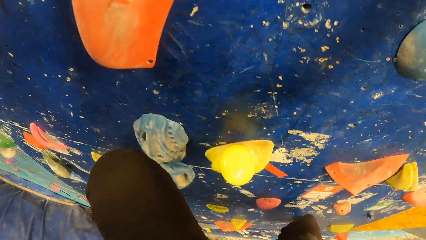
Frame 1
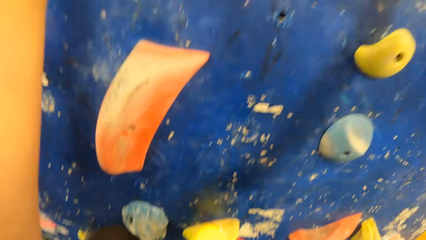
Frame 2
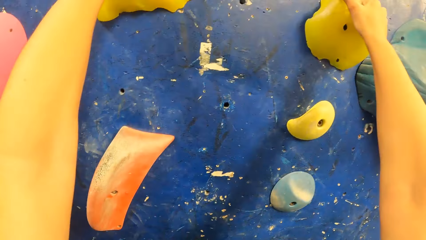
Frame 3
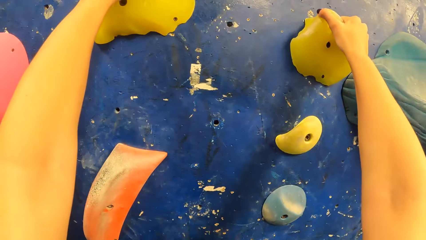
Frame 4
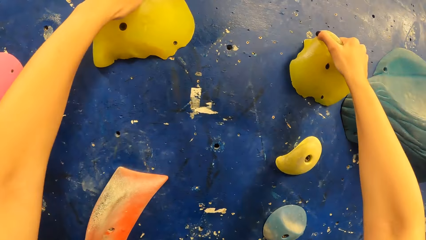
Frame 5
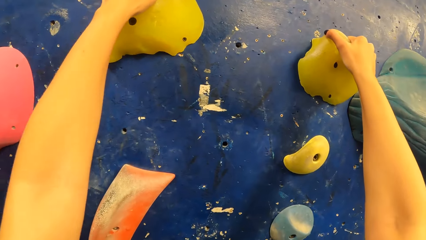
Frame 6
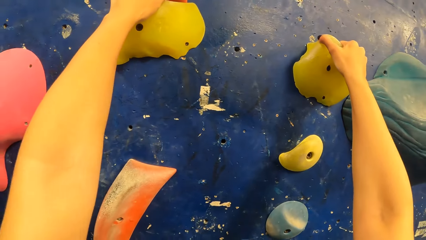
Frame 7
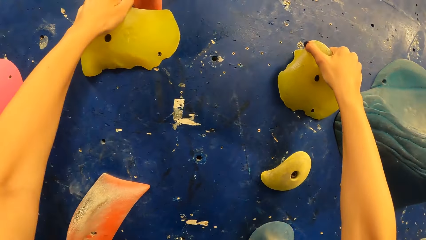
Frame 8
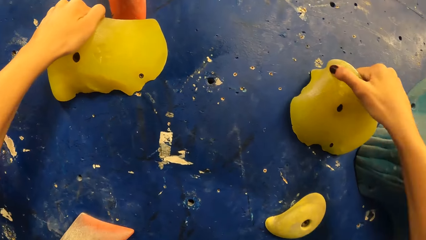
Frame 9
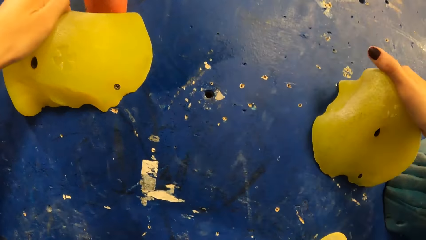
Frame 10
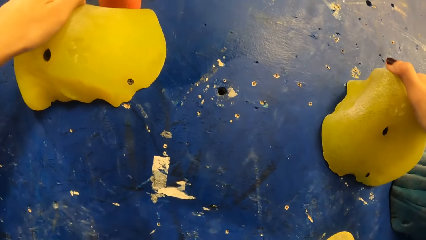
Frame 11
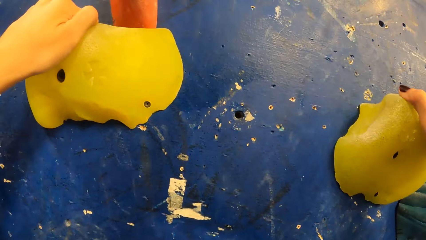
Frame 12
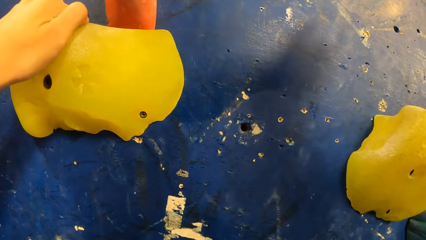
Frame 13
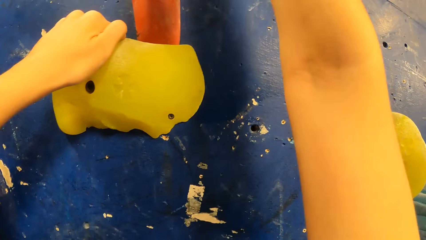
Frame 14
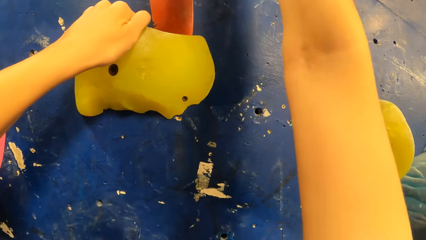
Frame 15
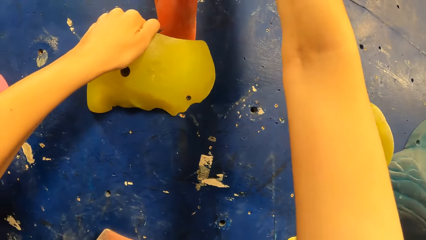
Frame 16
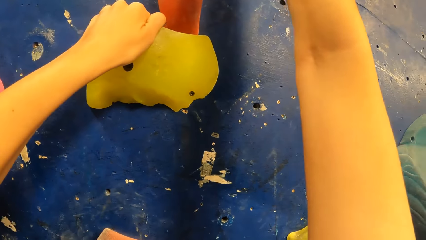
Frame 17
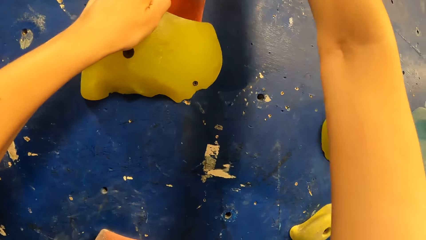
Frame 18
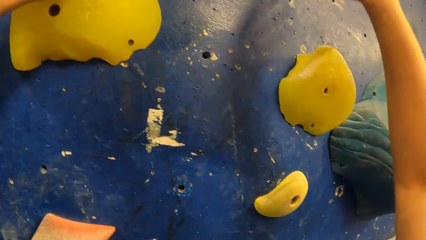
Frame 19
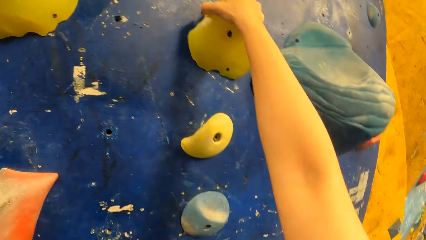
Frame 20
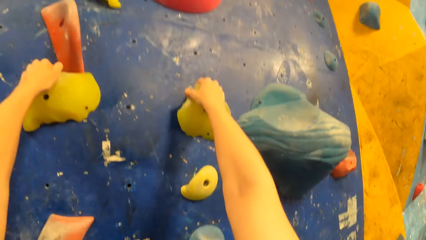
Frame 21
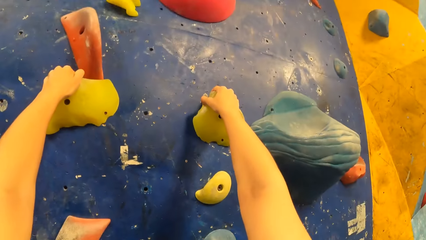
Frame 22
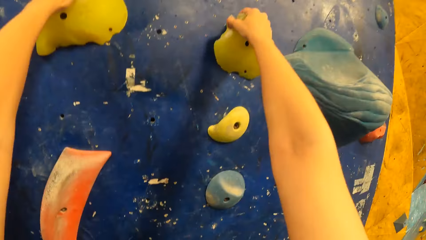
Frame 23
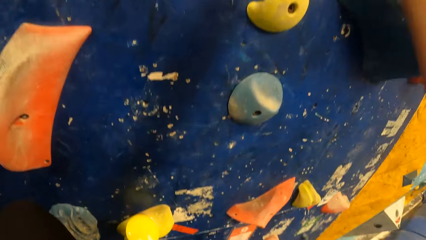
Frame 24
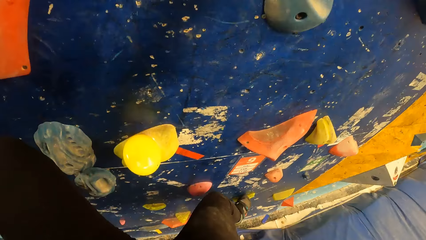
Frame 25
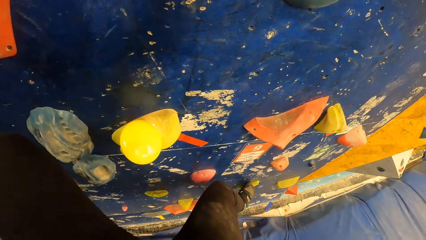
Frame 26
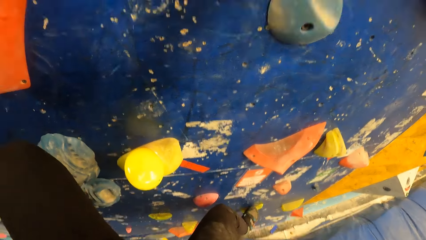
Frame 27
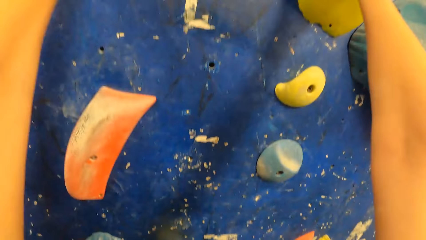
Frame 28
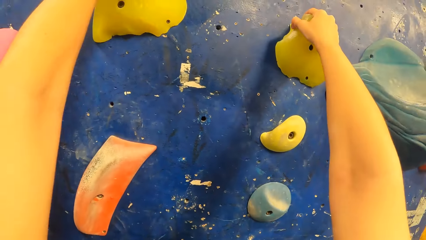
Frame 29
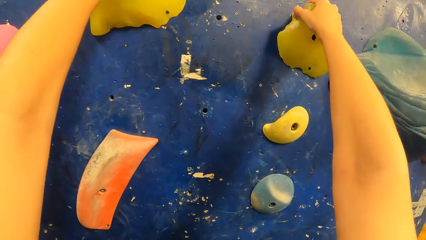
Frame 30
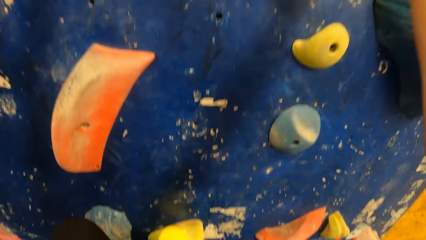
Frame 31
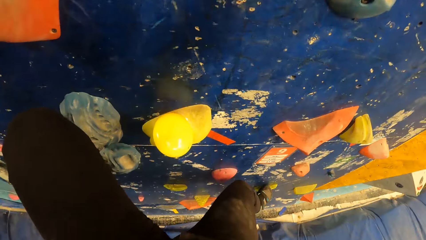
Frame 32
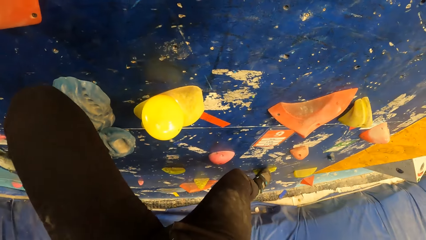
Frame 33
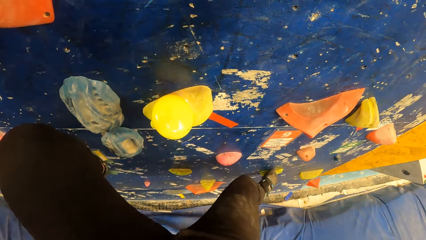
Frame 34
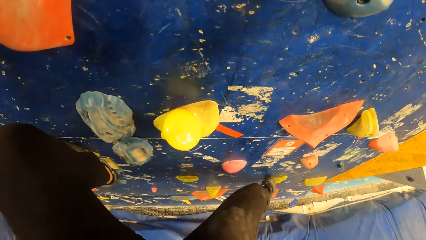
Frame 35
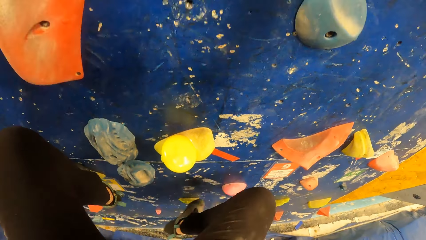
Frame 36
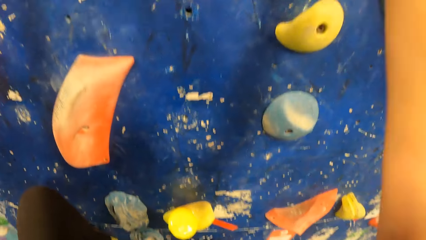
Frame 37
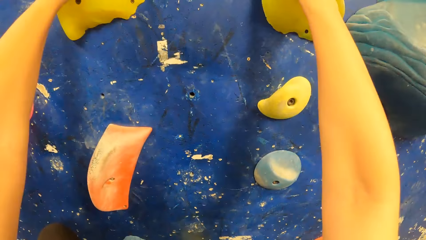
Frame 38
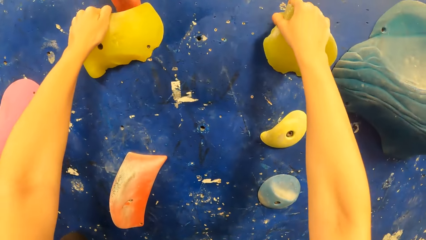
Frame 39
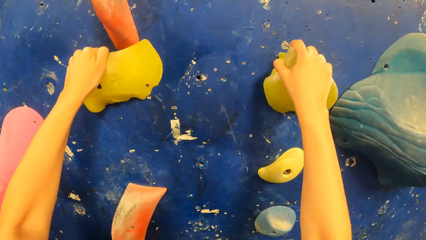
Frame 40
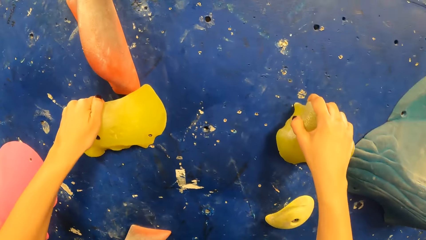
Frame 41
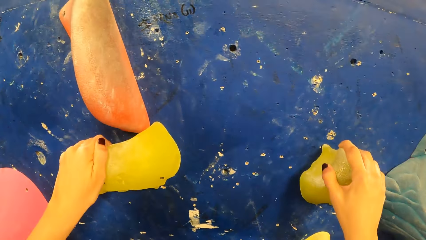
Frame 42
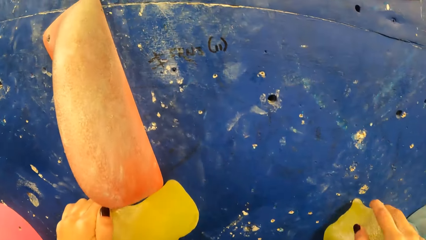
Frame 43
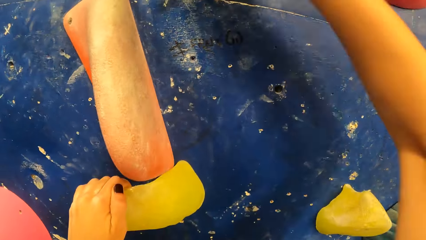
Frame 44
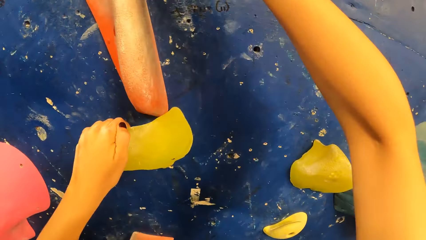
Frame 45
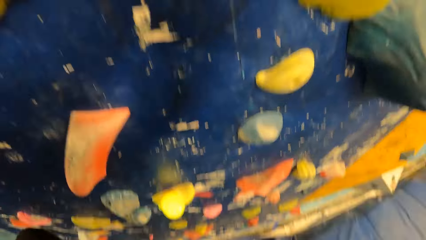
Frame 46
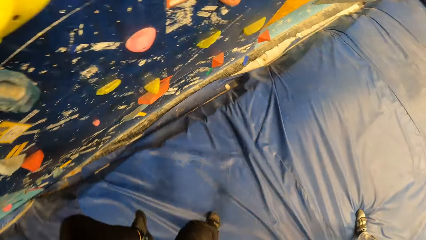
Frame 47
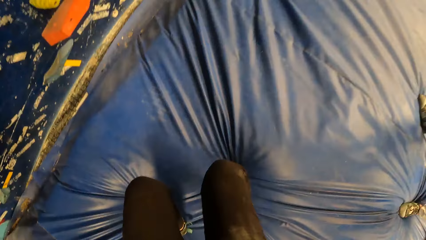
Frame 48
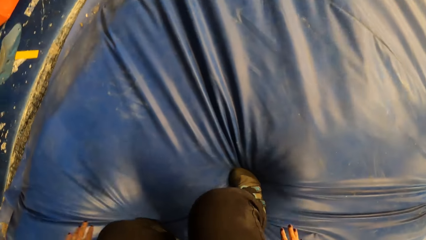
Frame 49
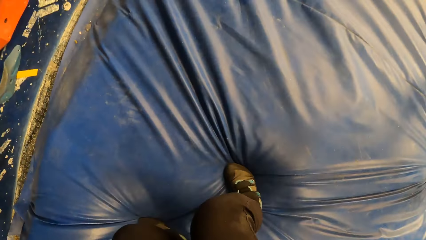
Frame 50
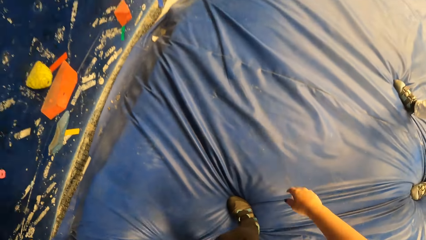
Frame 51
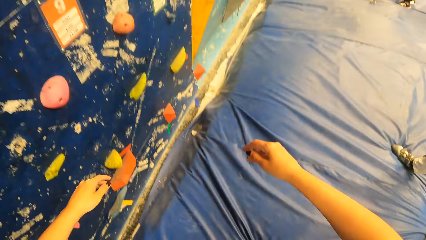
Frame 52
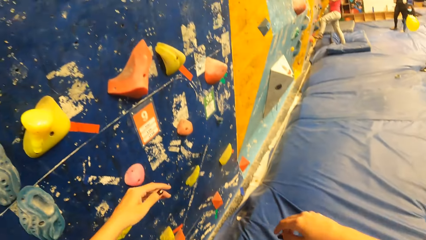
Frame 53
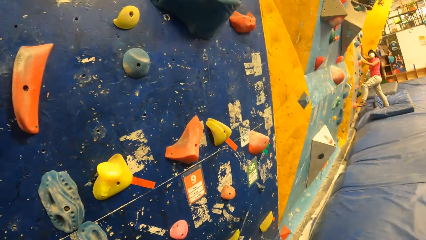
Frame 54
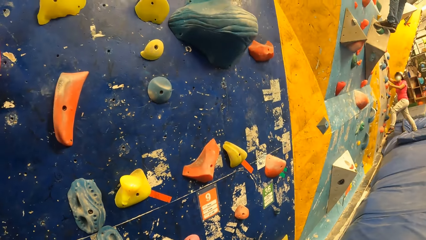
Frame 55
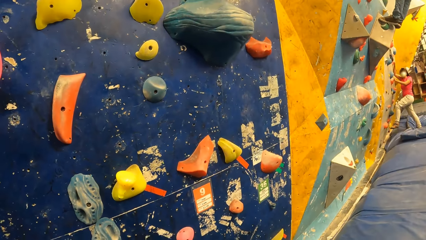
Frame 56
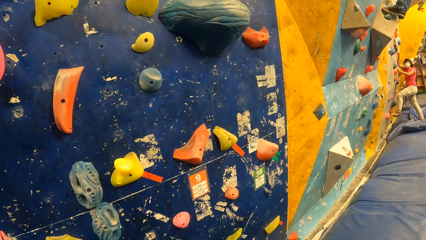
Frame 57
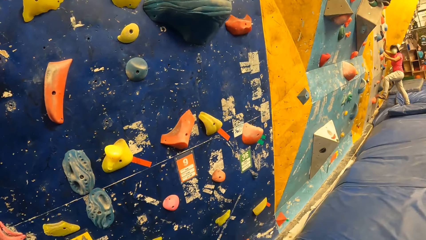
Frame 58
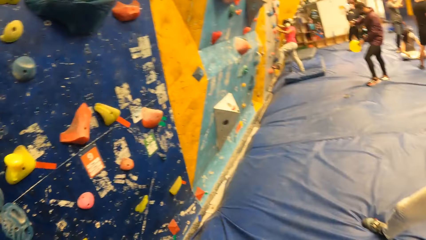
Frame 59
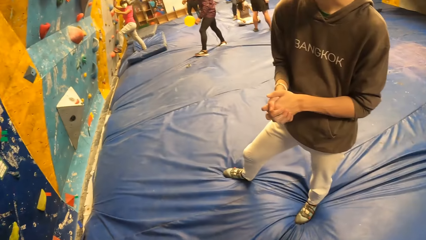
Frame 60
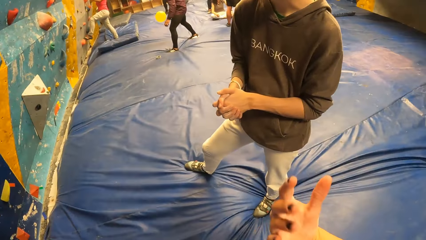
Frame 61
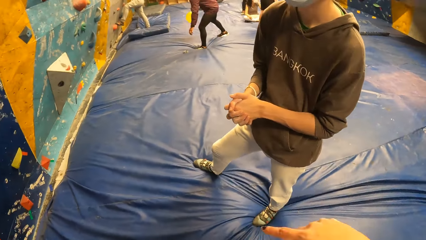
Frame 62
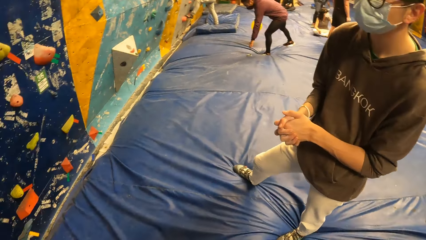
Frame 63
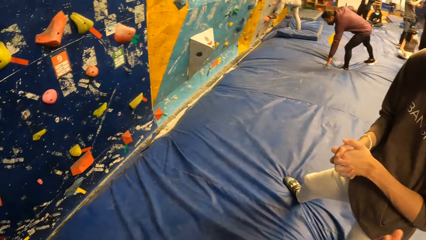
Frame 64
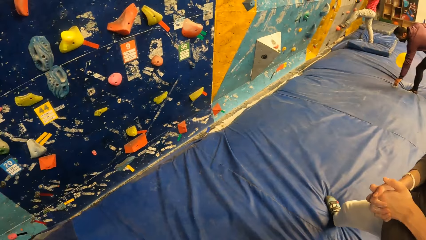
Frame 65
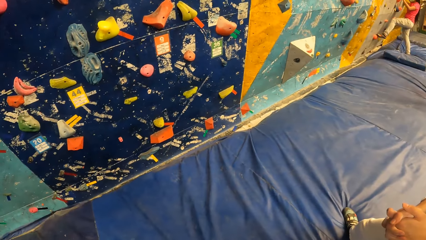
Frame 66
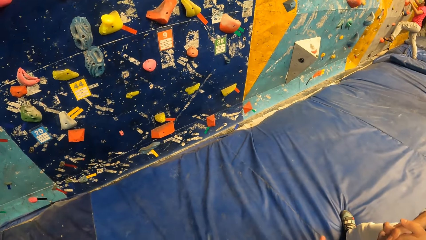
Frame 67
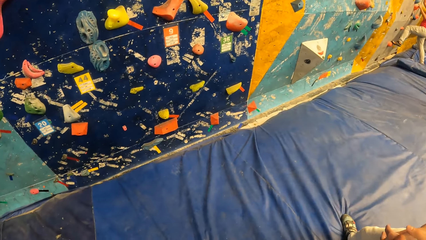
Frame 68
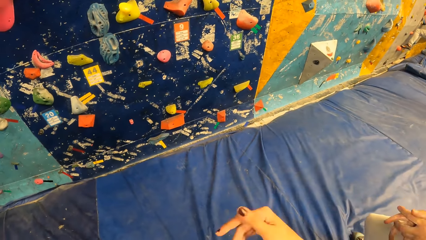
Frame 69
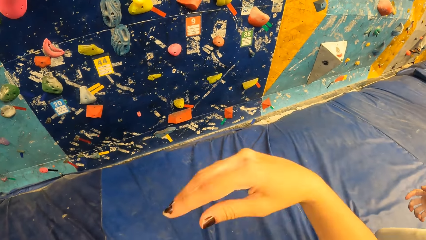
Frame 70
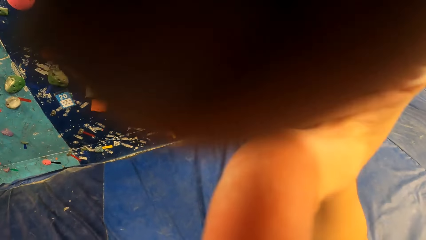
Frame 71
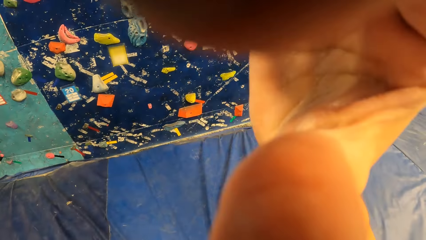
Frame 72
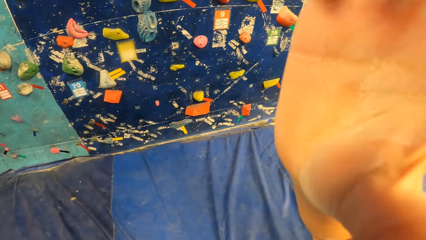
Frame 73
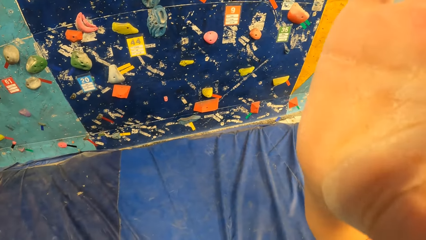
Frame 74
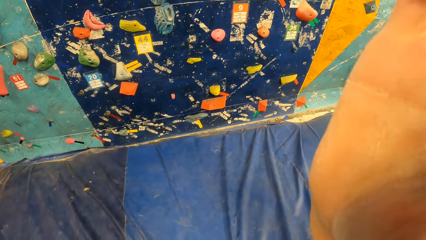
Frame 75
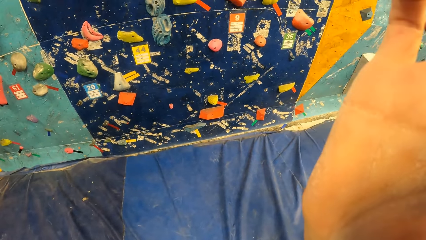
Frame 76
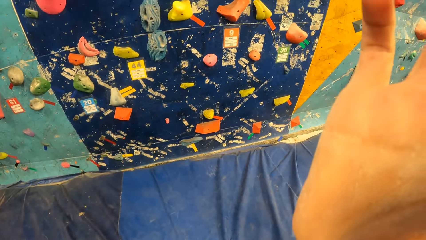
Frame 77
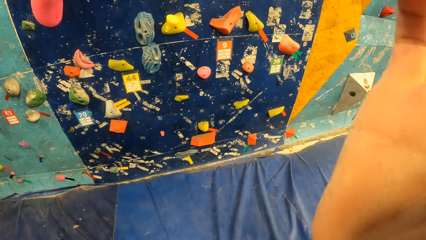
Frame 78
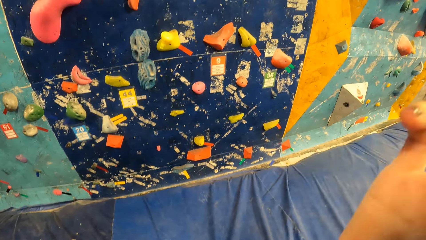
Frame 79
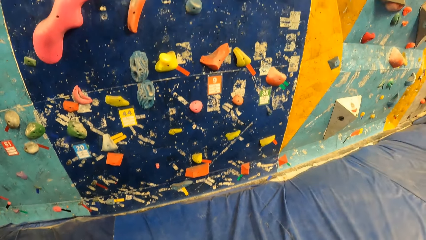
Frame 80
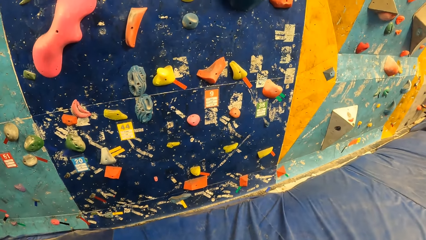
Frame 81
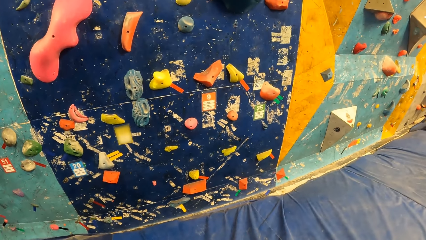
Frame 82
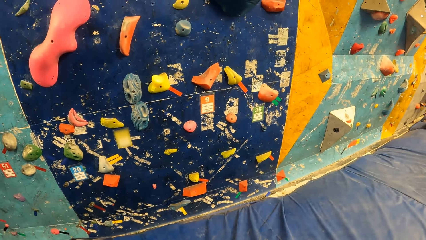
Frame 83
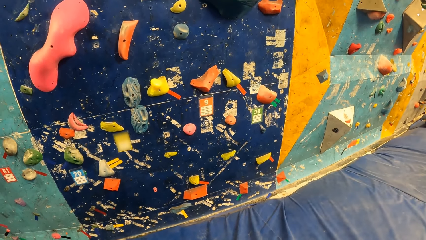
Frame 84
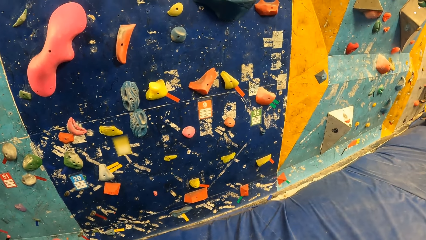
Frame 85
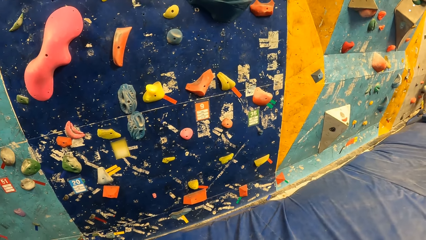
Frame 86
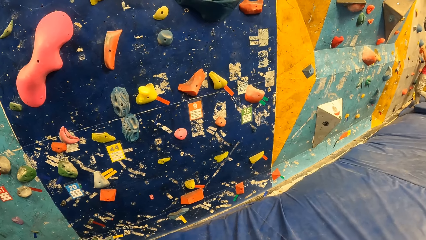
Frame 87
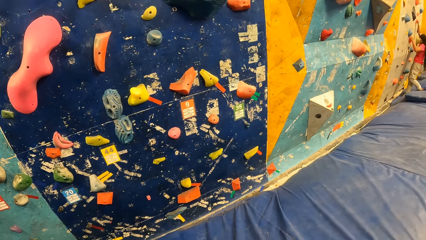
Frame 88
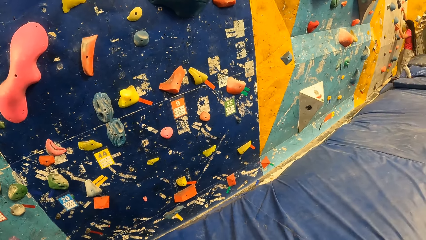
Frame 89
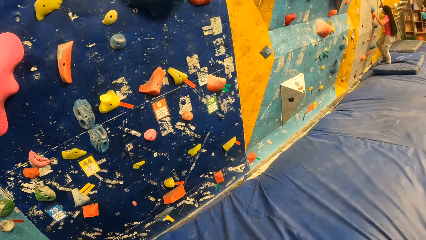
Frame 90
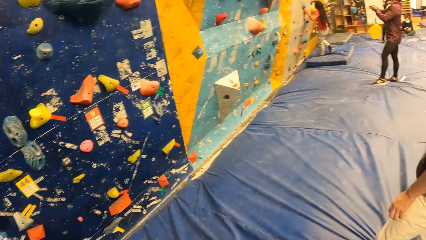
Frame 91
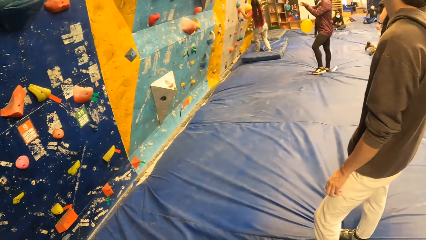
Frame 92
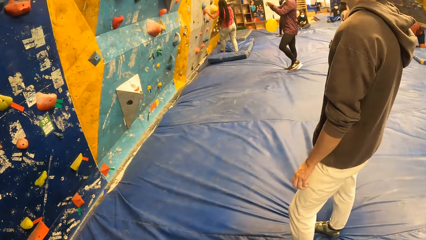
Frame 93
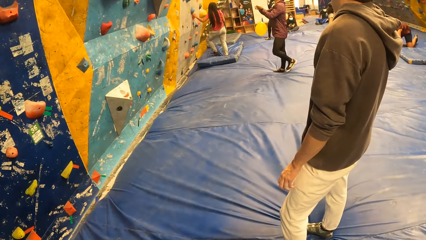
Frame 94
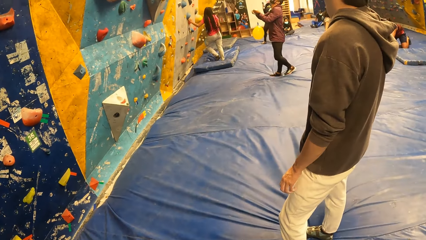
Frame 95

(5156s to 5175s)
The camera wearer jumps down from the bouldering wall. They adjust the camera. They look at the indoor rock climbing wall.
